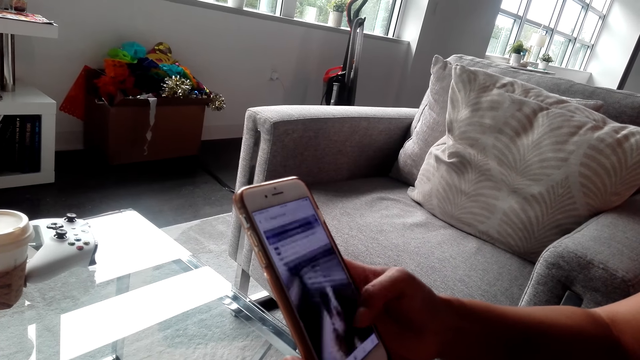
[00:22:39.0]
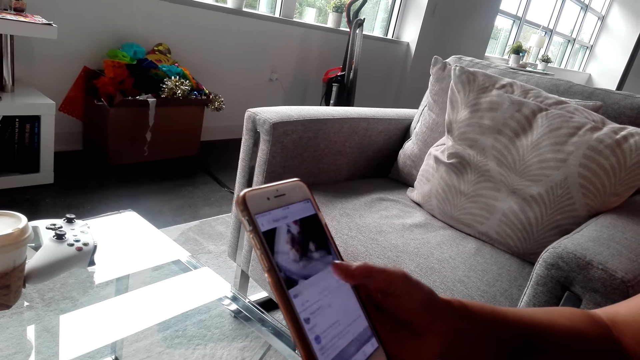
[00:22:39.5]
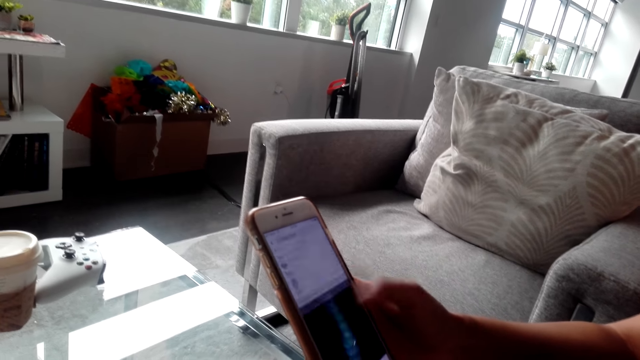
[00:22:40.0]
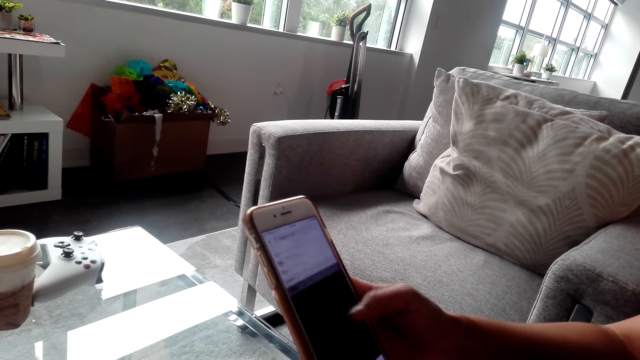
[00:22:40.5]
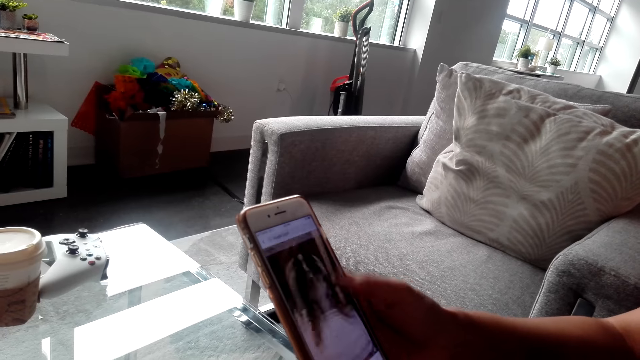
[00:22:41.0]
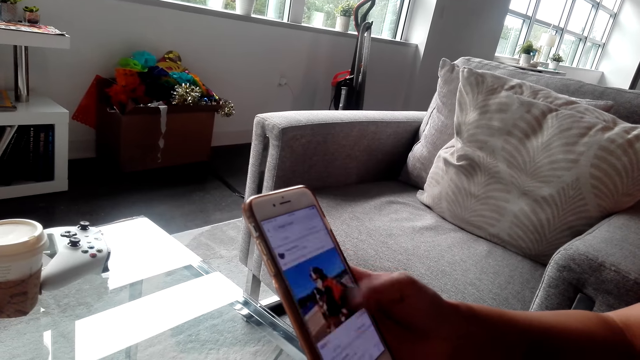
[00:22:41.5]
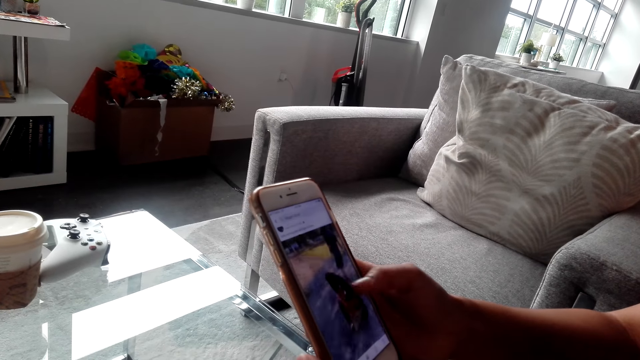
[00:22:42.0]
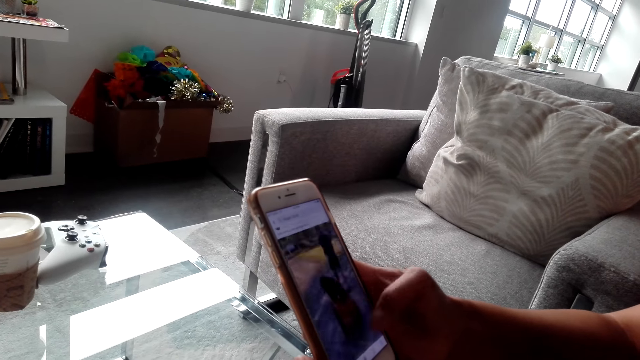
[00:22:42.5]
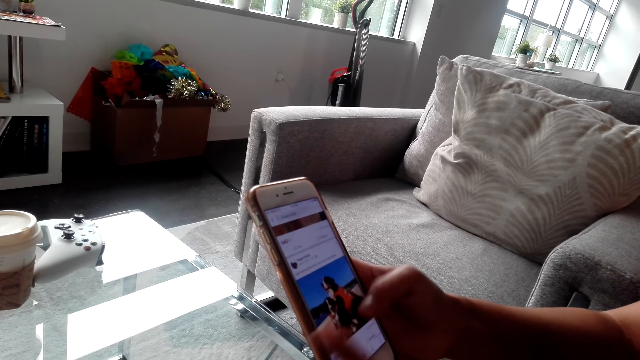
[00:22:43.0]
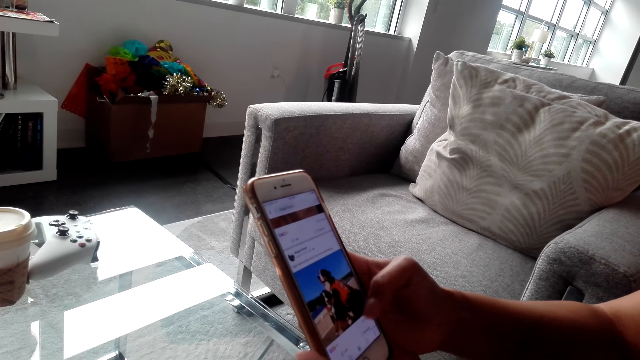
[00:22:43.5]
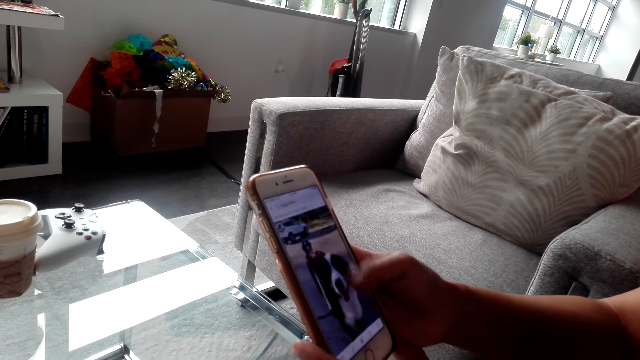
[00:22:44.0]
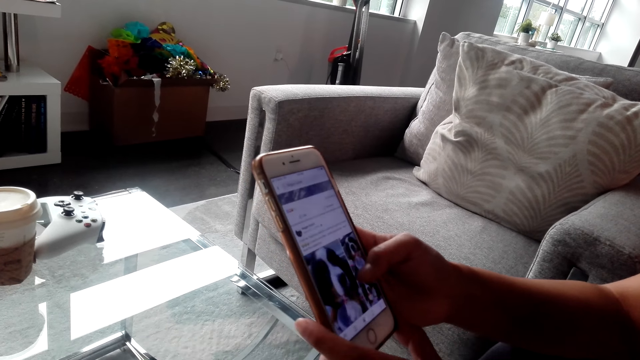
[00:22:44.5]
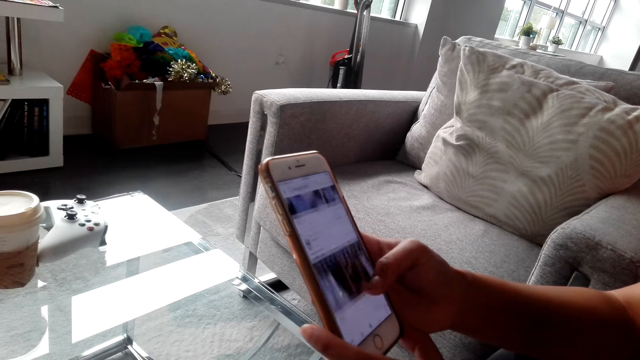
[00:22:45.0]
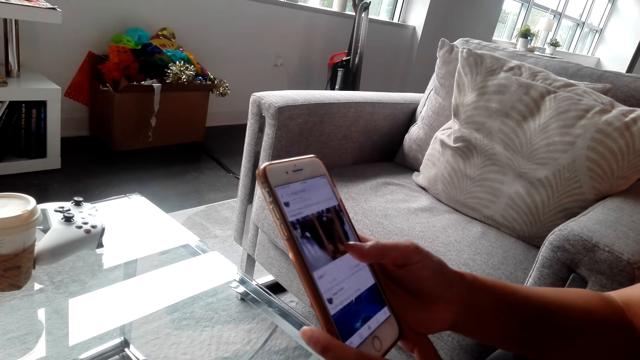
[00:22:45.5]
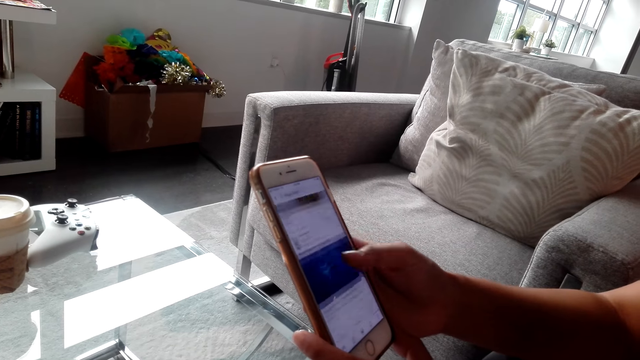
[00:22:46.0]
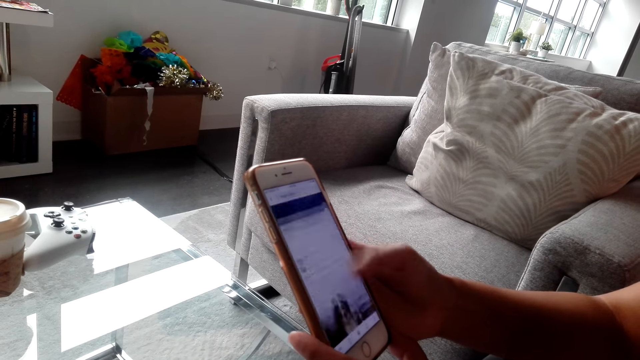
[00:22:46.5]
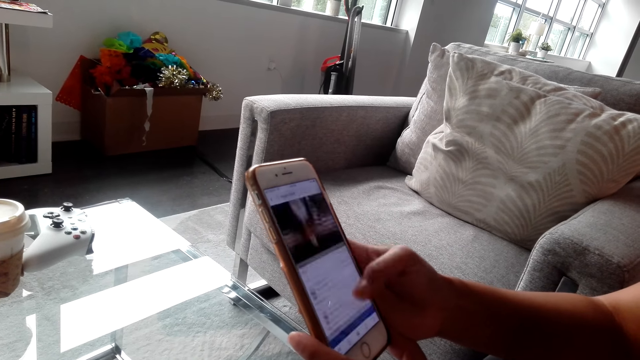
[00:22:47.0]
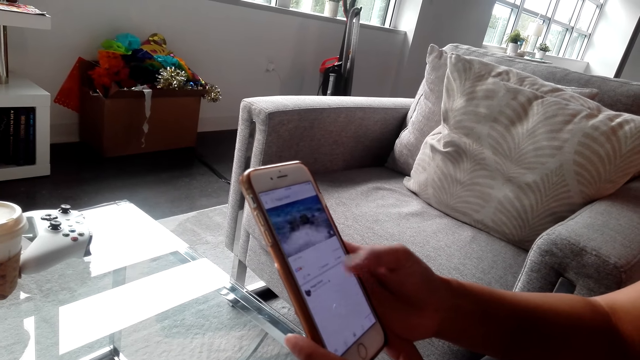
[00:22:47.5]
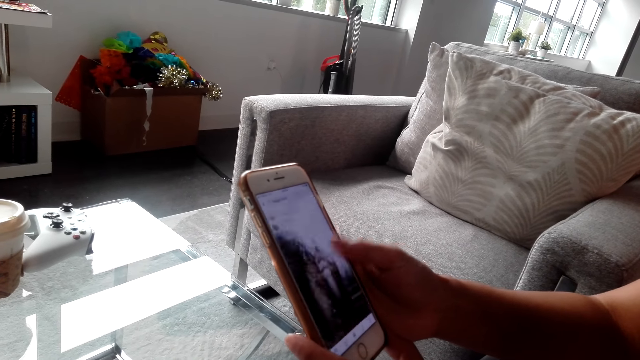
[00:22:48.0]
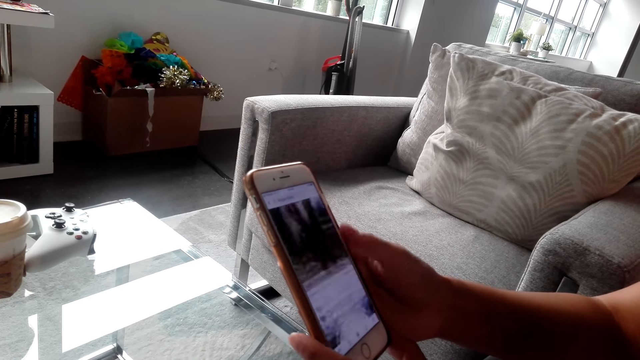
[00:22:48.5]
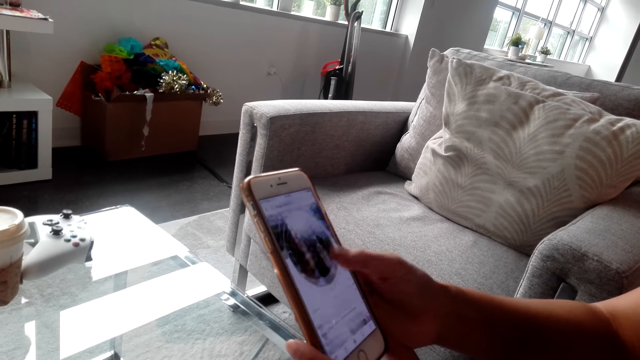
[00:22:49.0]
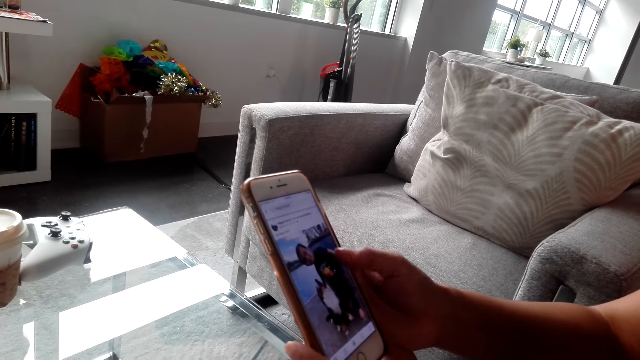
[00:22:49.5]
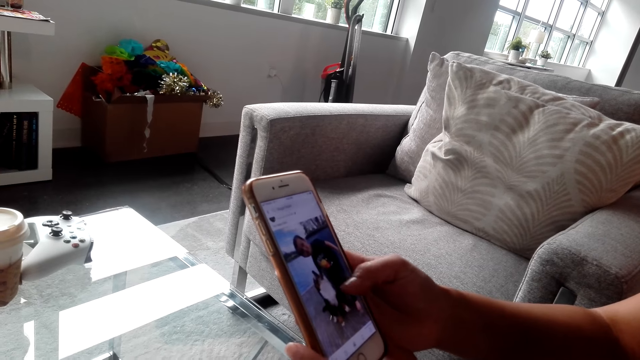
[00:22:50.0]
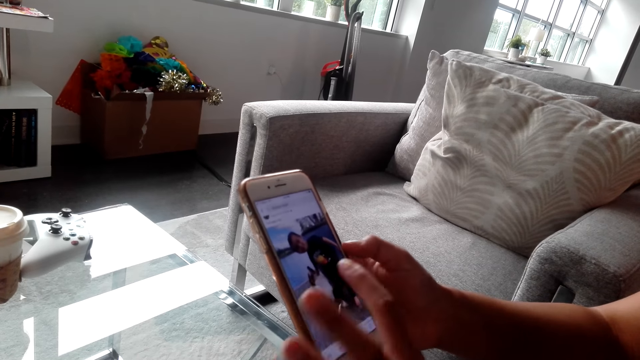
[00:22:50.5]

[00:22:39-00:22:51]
A woman operates a phone. The woman scrolls her phone.

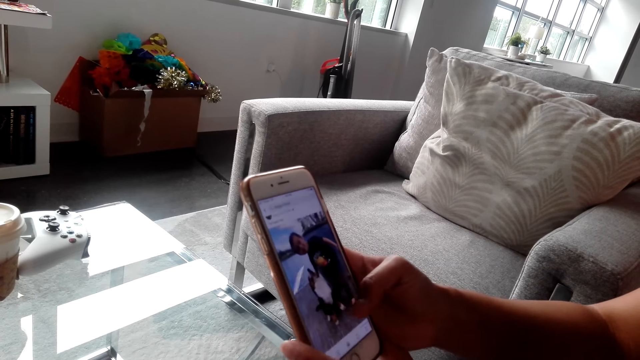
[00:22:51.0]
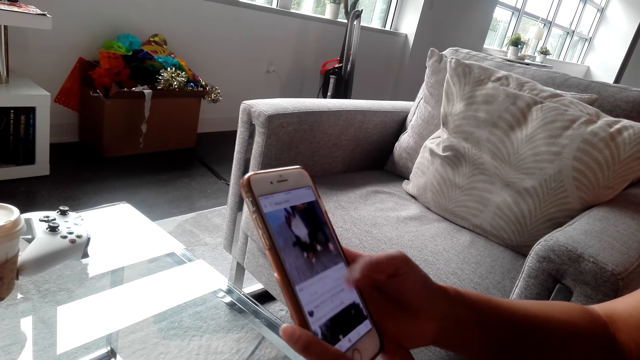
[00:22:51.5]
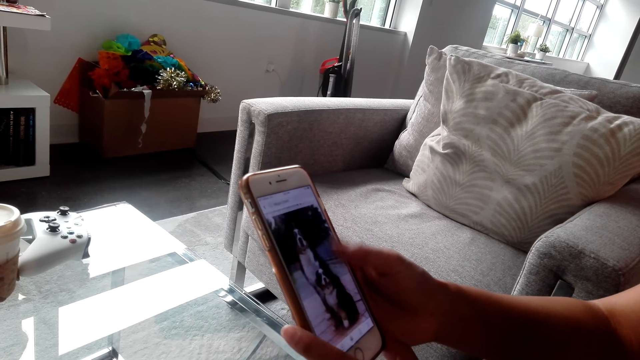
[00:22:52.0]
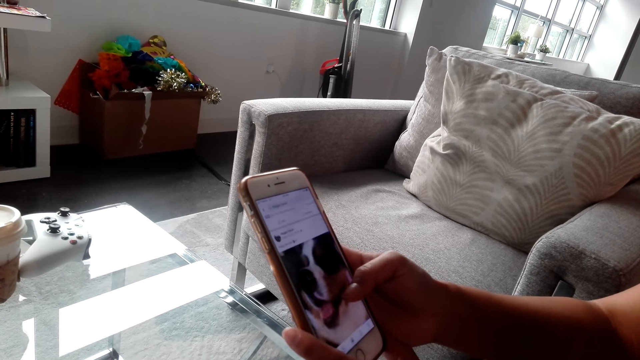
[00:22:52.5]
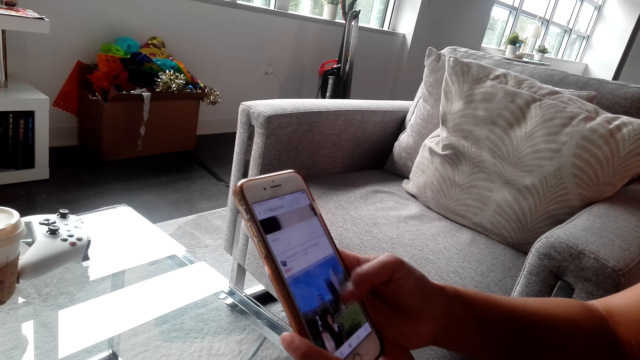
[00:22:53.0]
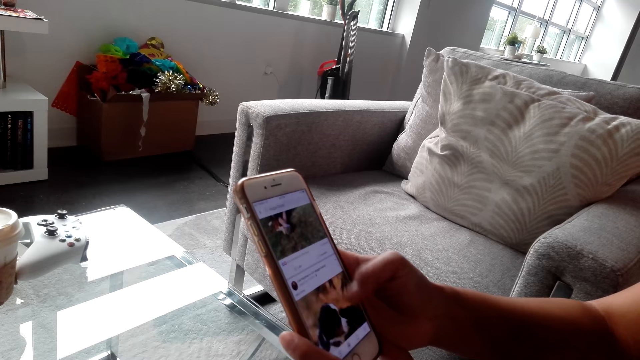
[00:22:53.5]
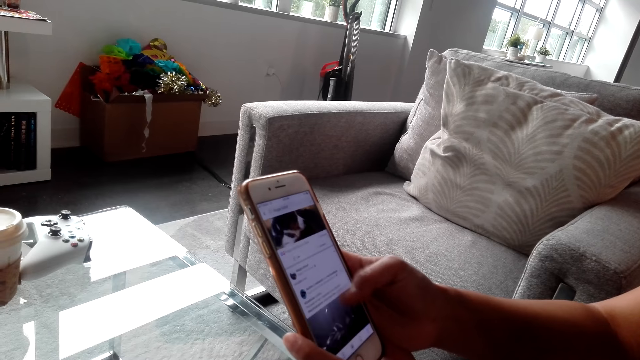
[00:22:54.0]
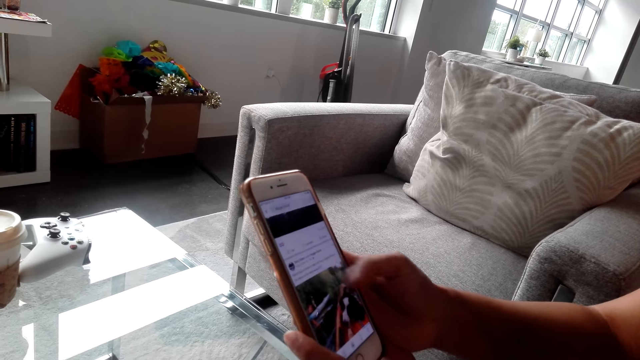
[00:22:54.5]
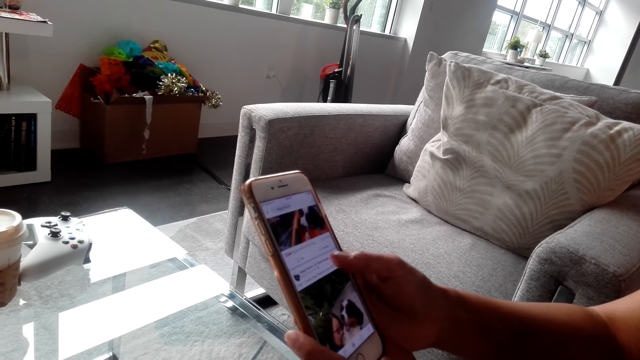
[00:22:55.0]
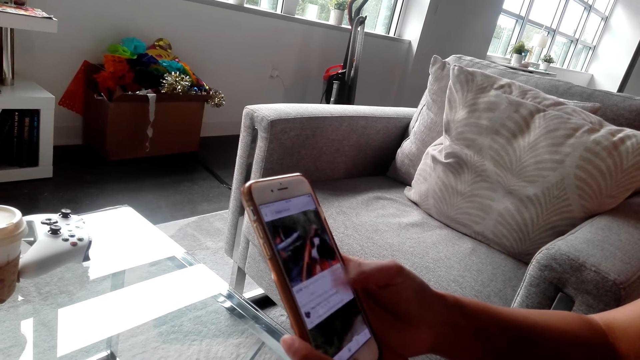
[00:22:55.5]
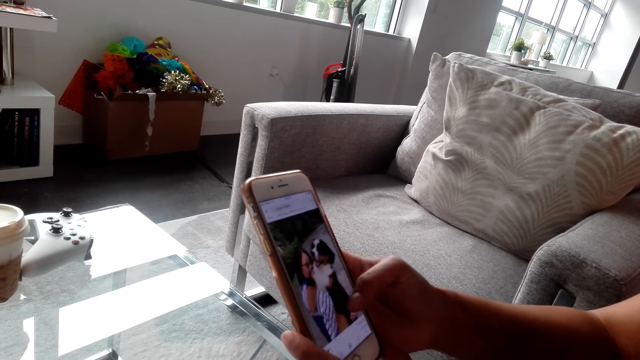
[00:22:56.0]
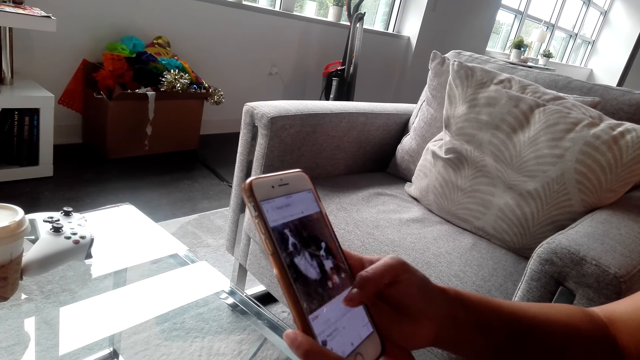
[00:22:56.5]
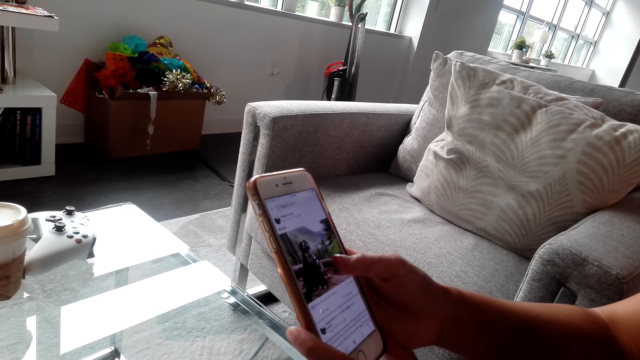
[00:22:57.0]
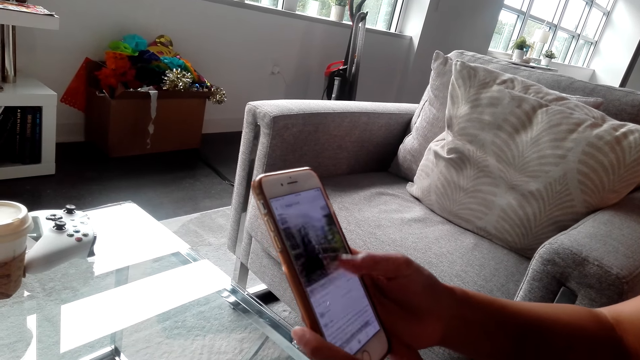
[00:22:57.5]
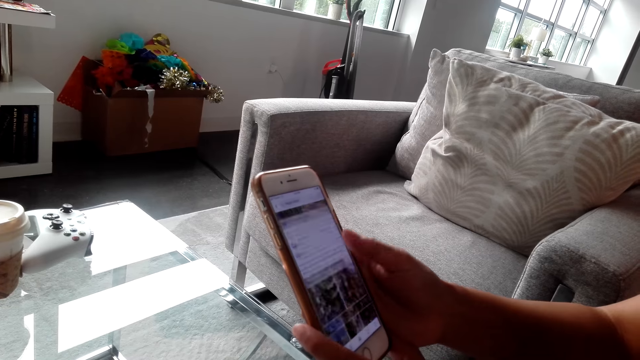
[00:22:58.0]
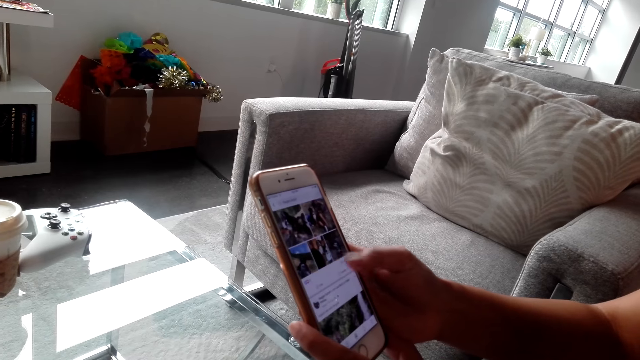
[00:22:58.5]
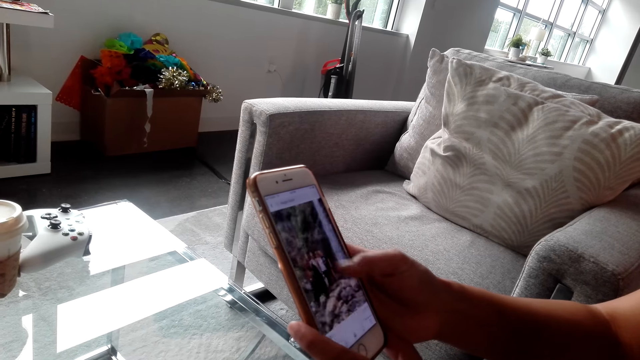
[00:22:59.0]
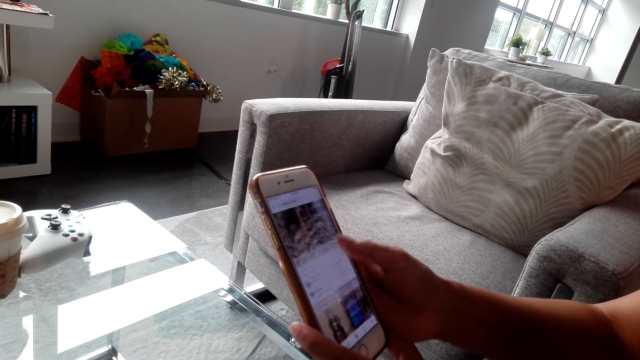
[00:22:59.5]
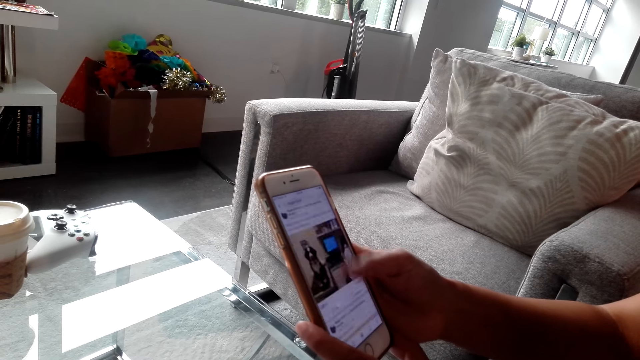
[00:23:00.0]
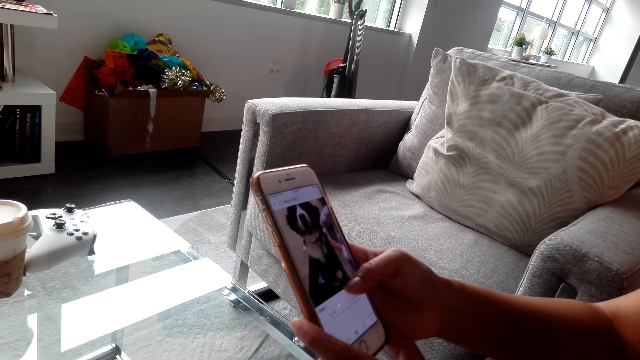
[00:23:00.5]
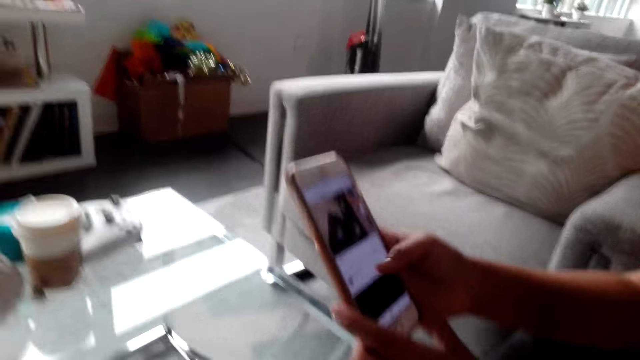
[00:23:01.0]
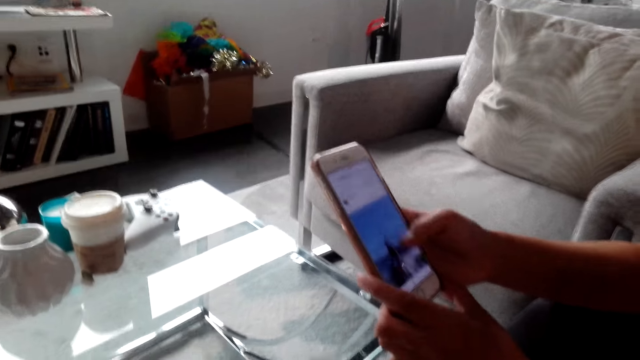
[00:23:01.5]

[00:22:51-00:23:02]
A woman uses her phone. The woman converses with the camera wearer.
